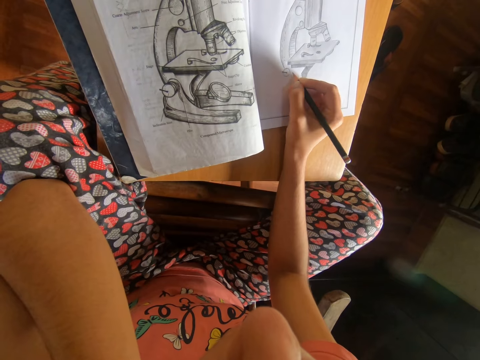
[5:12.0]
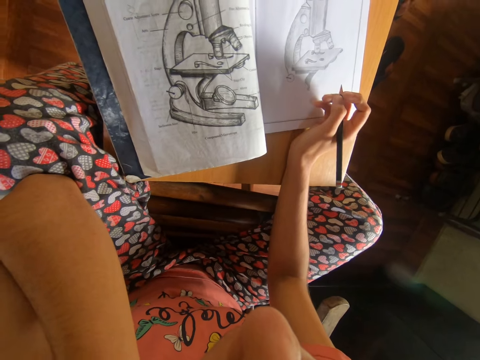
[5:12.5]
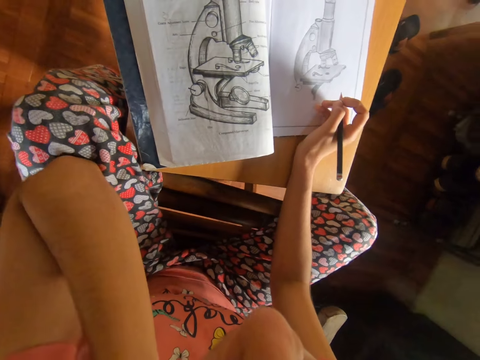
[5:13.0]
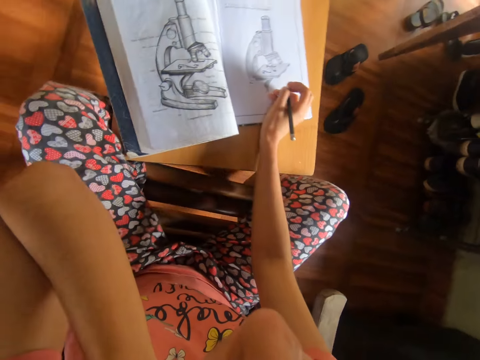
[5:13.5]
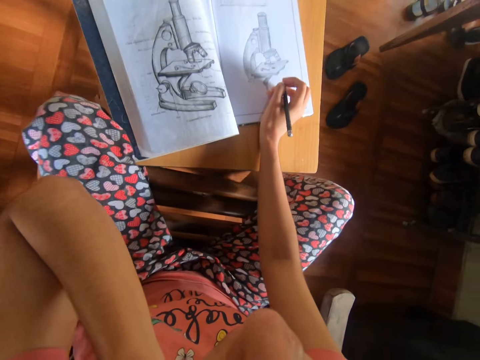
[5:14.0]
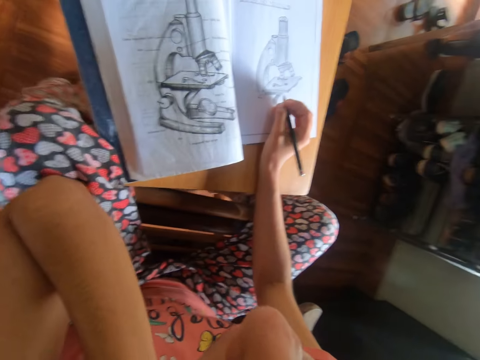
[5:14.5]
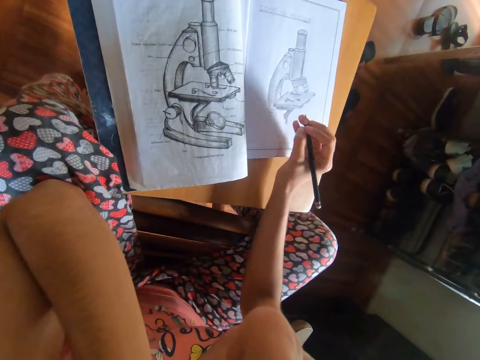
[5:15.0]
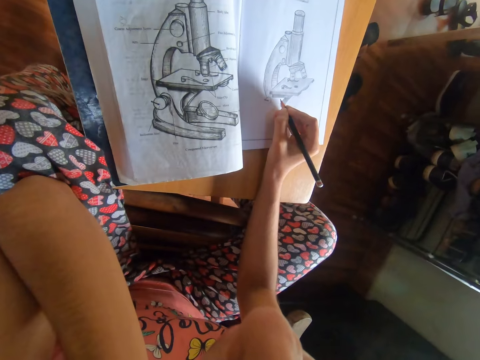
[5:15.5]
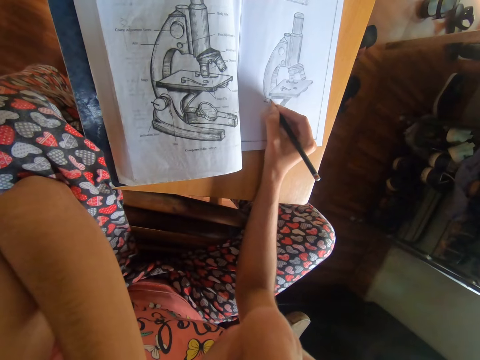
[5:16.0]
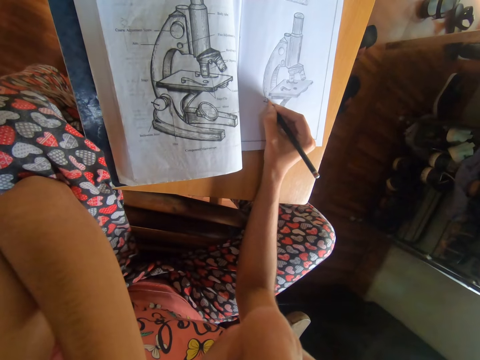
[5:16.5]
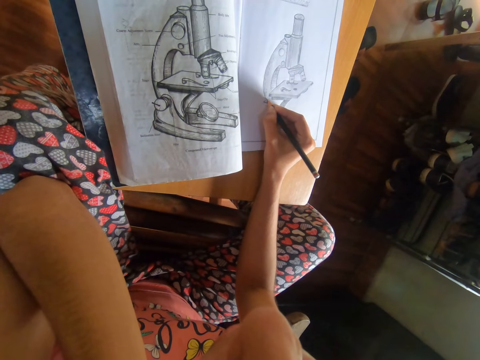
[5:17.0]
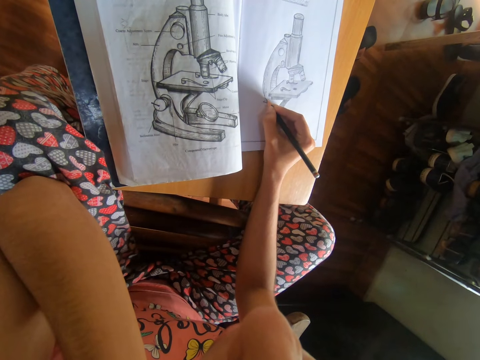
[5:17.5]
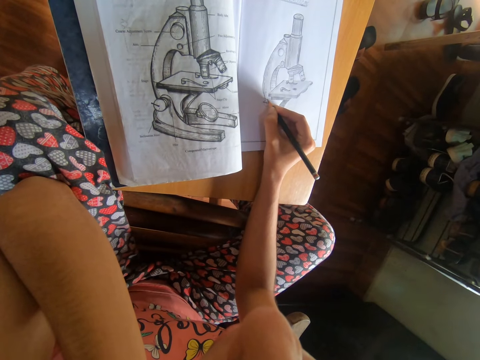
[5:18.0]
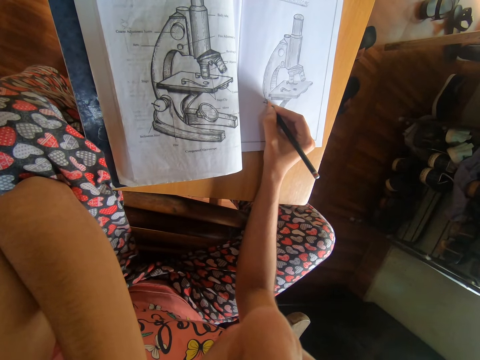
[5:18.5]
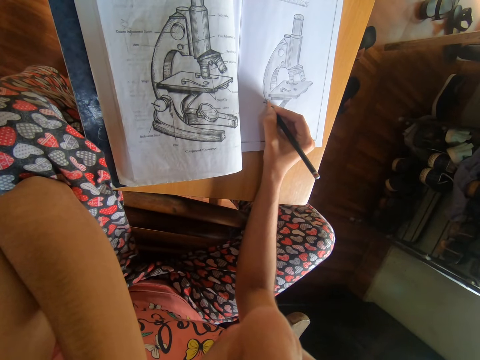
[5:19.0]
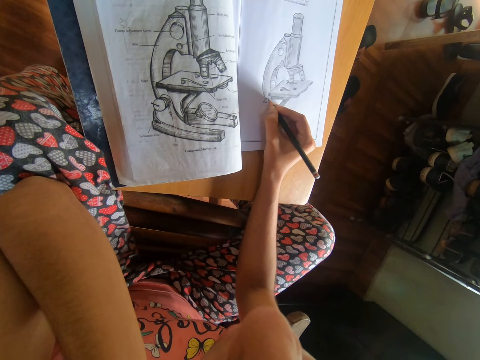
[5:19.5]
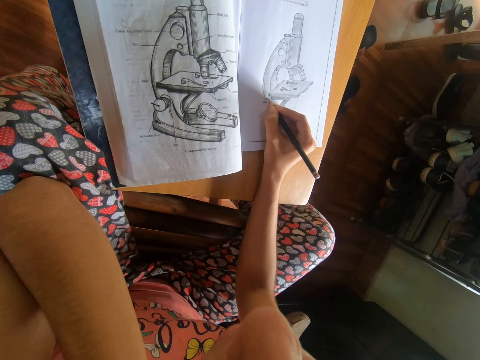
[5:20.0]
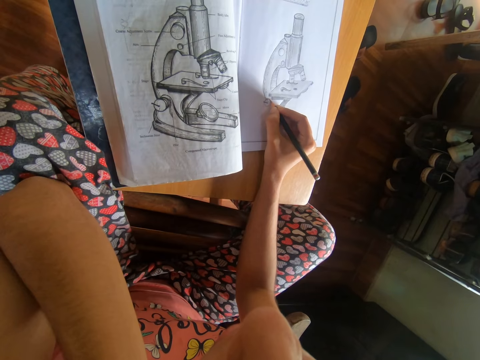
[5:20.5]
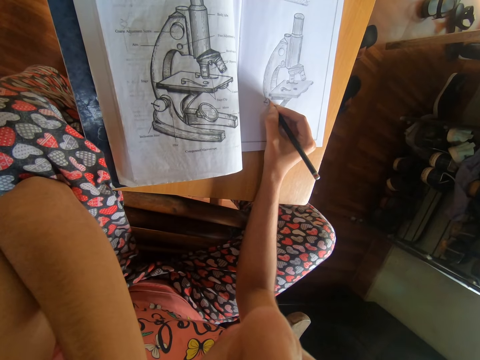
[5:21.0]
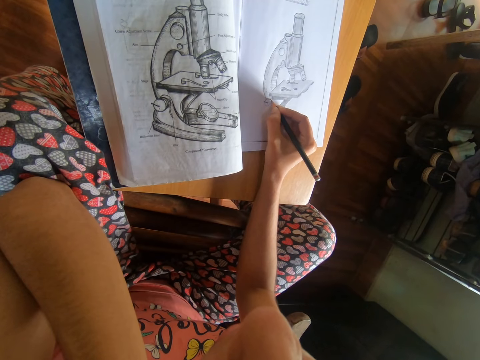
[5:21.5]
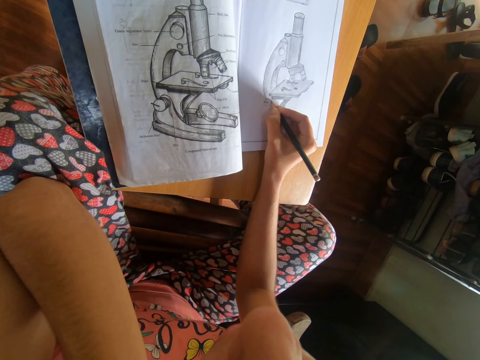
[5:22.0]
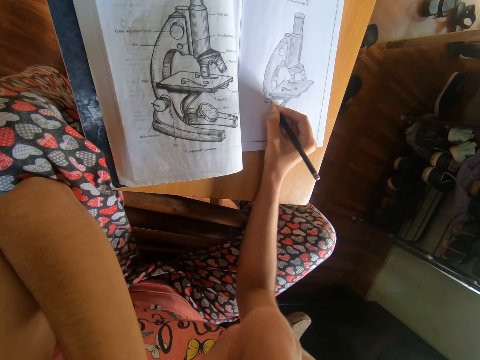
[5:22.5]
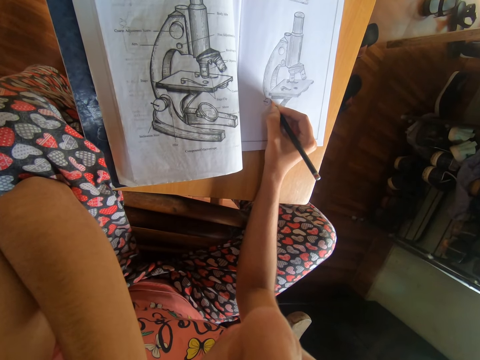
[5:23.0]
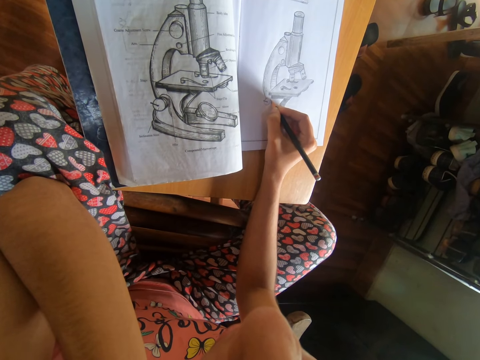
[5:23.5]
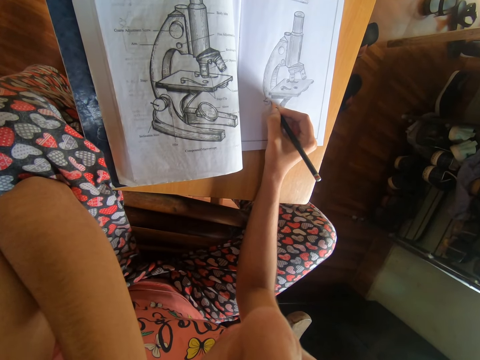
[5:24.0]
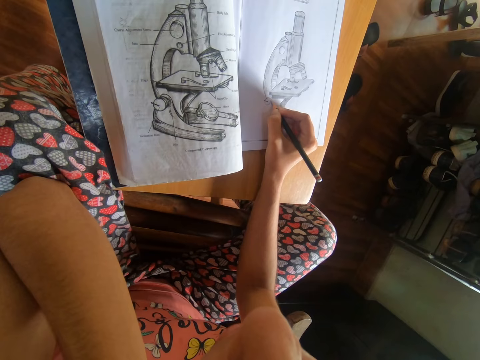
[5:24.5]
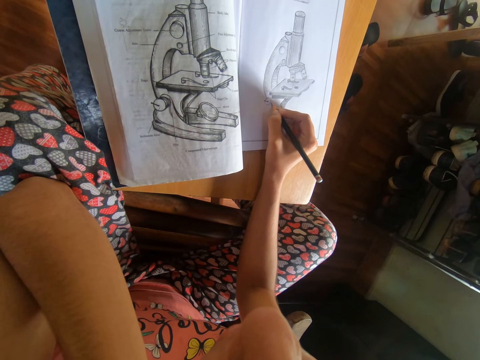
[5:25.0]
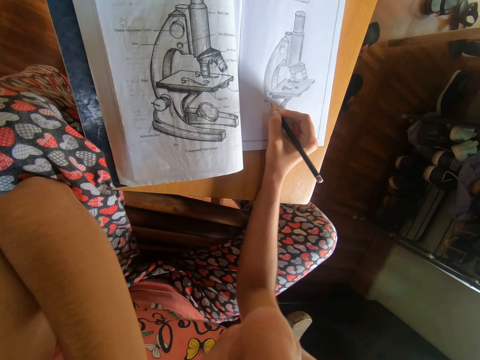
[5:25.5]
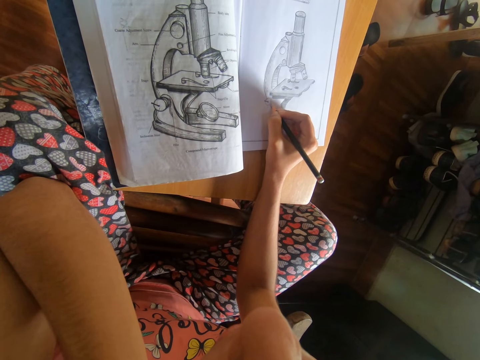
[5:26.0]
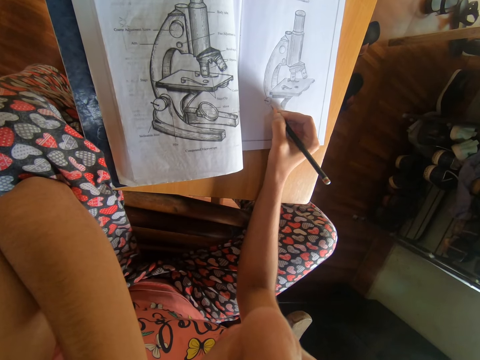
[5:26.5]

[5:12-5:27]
The camera wearer shakes his leg on a floor. He lifts his elbow from his leg. He examines the art. He places his elbow on his leg. He draws the diagram on the book on the table with the pencil in his right hand.

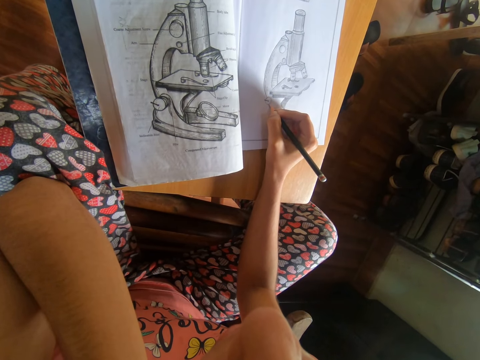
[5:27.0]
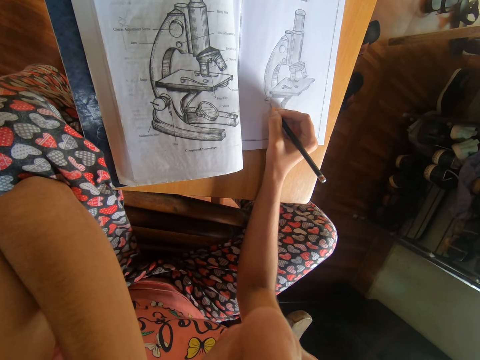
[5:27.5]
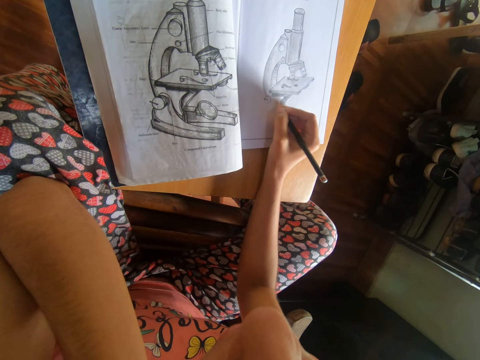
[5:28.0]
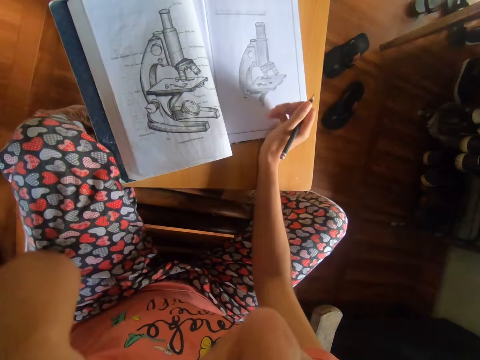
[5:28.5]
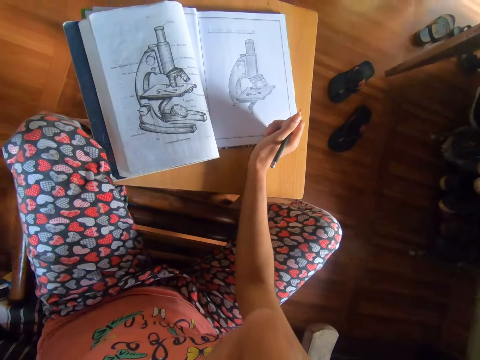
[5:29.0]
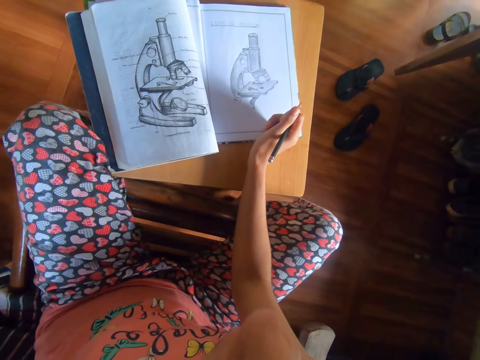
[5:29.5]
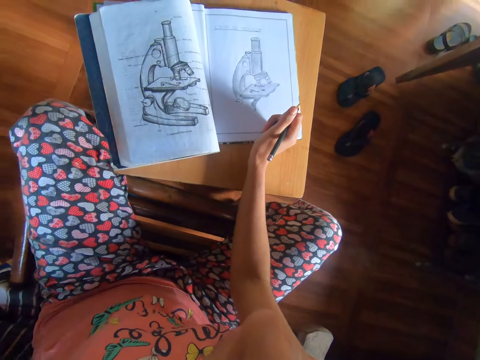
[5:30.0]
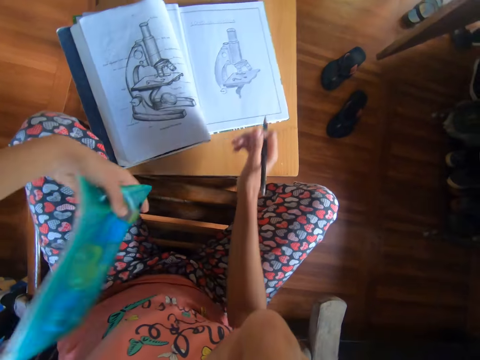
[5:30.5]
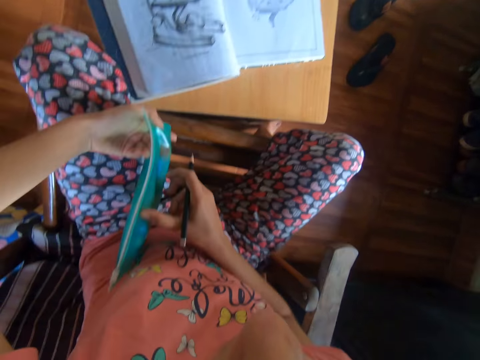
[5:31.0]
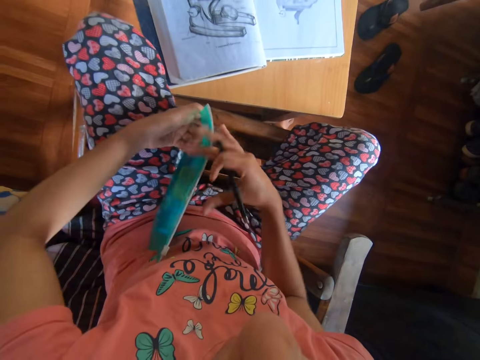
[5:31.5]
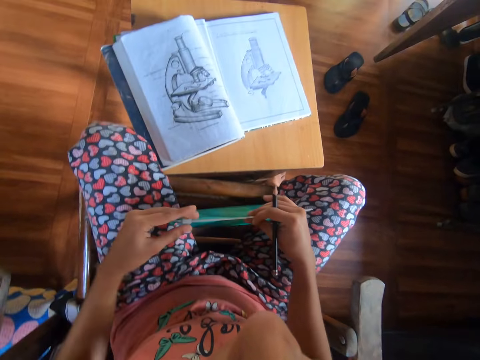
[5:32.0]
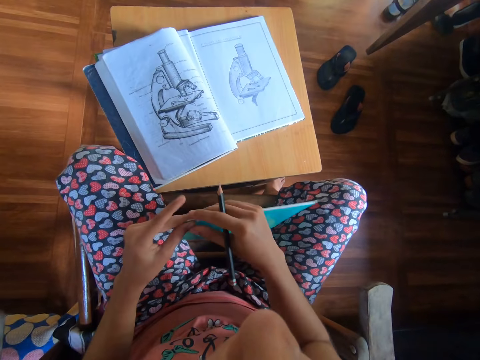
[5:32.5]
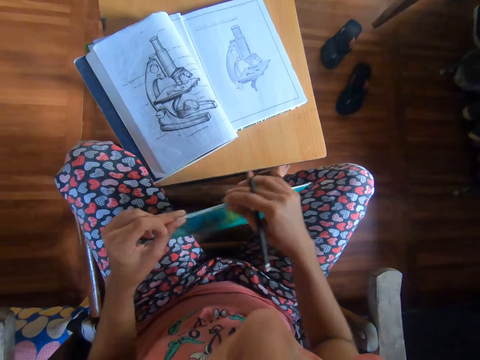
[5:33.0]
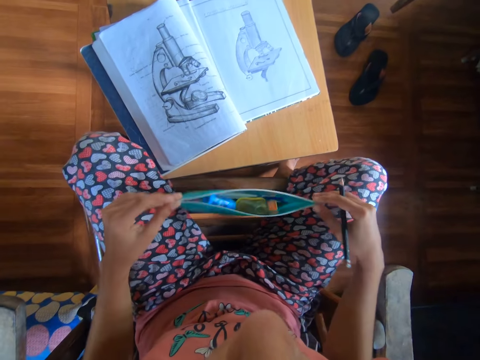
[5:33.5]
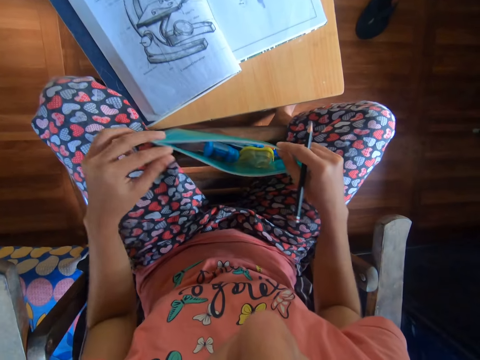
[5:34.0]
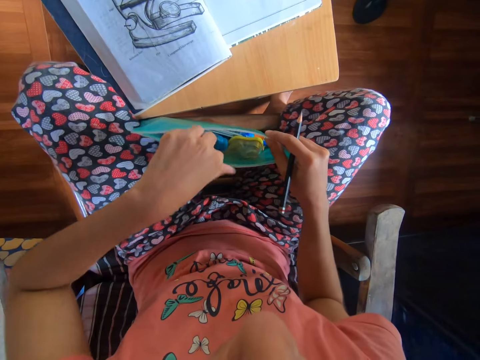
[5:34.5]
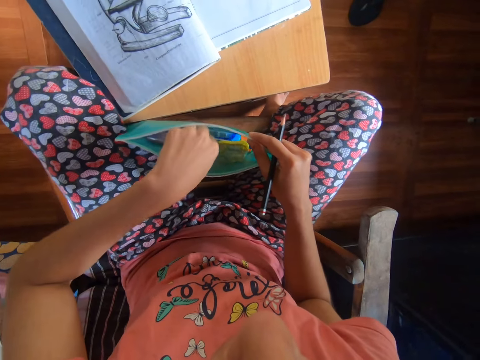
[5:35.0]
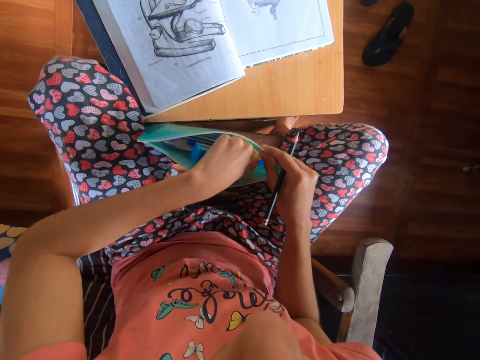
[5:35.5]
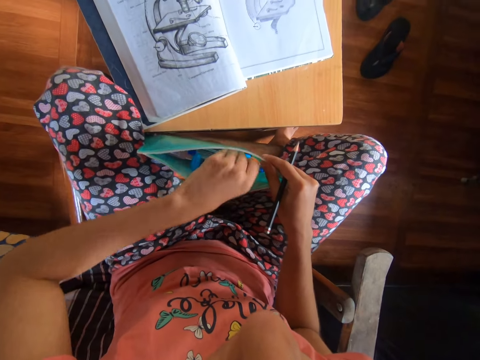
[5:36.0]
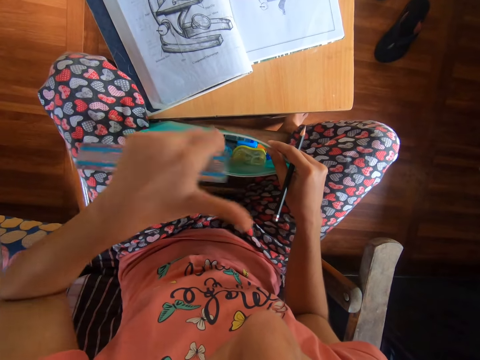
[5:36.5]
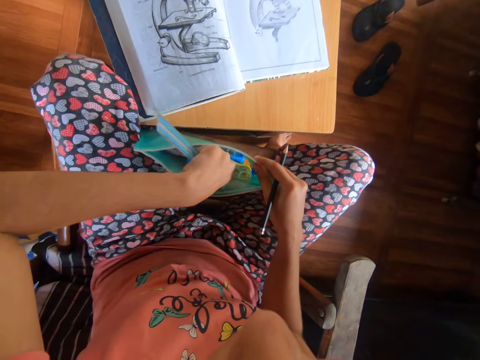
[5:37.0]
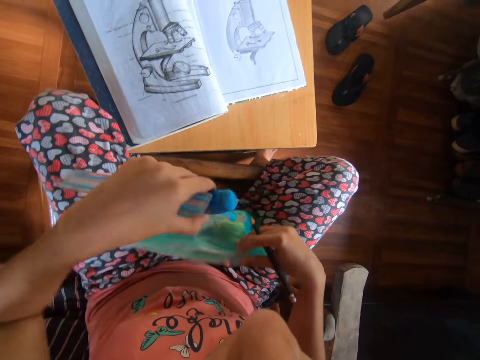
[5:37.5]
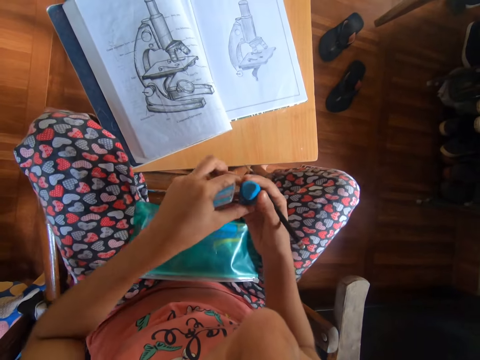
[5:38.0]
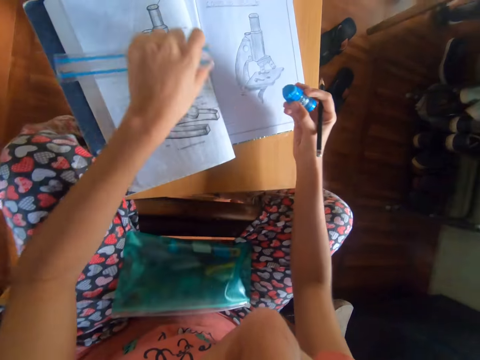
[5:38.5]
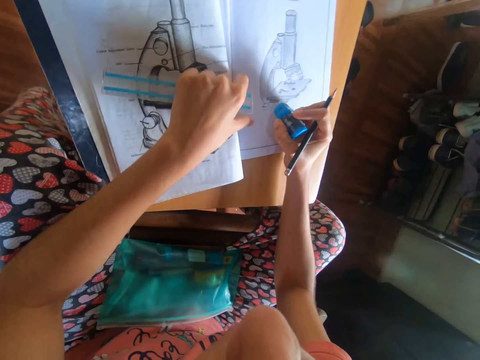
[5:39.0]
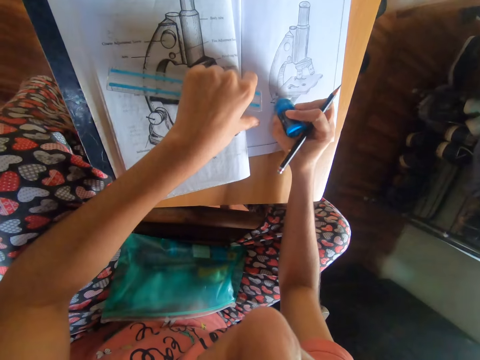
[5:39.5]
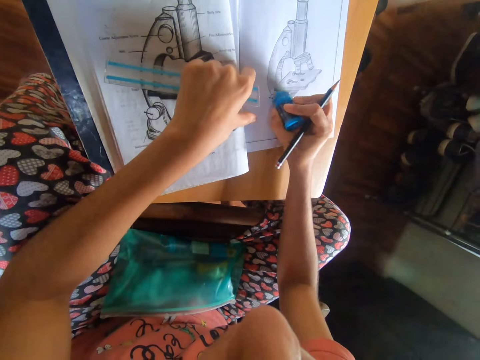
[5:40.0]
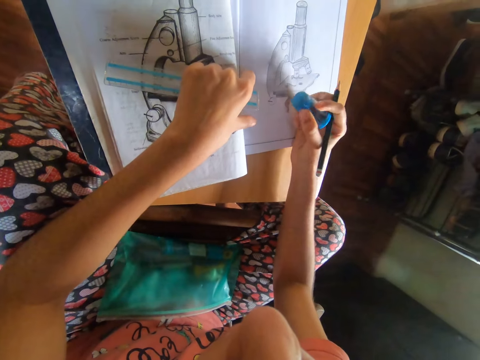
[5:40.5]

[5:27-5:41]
The camera wearer places a purse in his left hand on his leg. He holds the purse with his right hand. He holds the purse with both hands. He unzips the purse in his left hand with his right hand. He puts his left hand in the purse in his right hand. He picks up a ruler from the purse in his right hand with his left hand. He puts his left hand in the purse in his right hand. He picks up an eraser from the purse in his right hand with his left hand. He drops the purse in his right hand on a seat. He passes the eraser from his left hand to his right hand. He places his left hand on a textbook on the book on the table. He erases the diagram from the book on the table with the eraser in his right hand.
